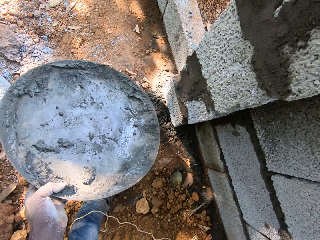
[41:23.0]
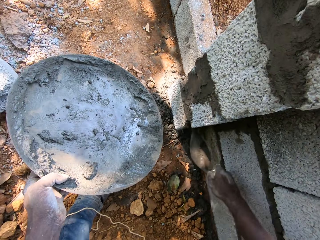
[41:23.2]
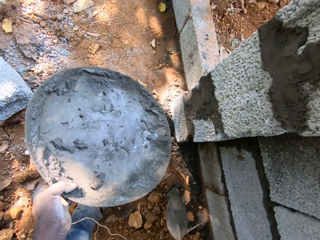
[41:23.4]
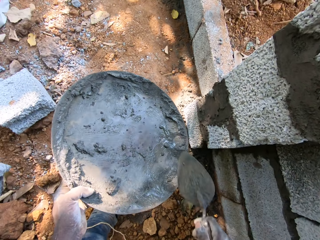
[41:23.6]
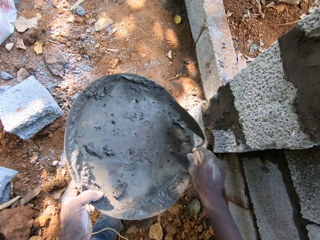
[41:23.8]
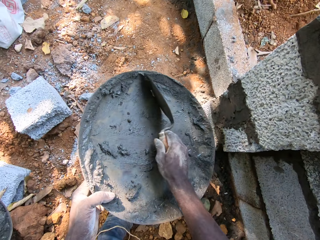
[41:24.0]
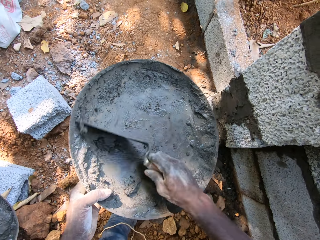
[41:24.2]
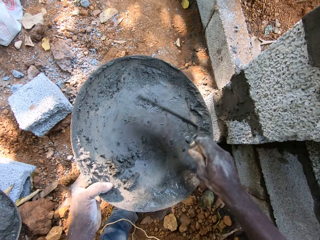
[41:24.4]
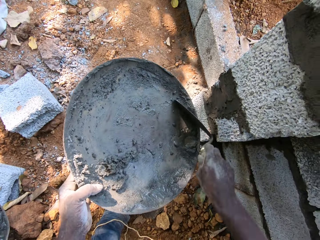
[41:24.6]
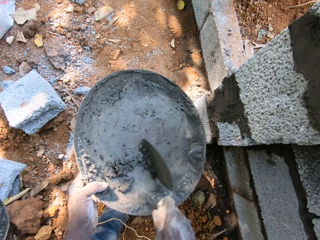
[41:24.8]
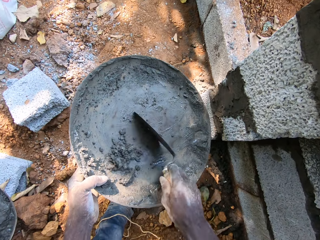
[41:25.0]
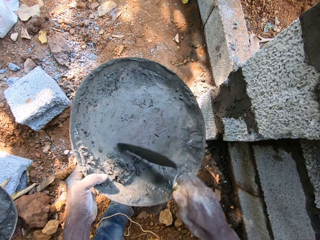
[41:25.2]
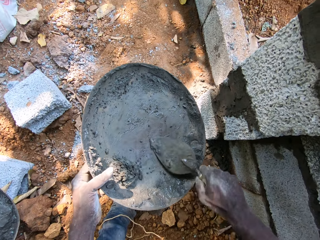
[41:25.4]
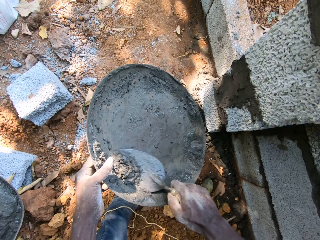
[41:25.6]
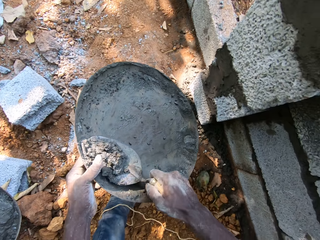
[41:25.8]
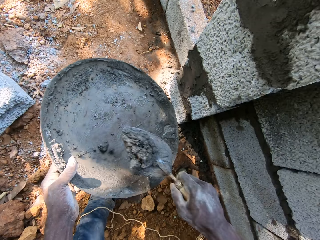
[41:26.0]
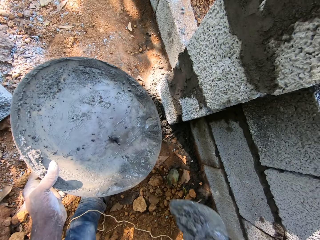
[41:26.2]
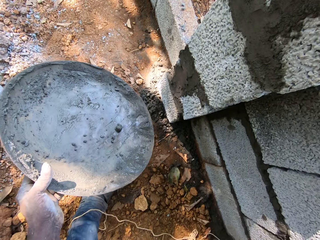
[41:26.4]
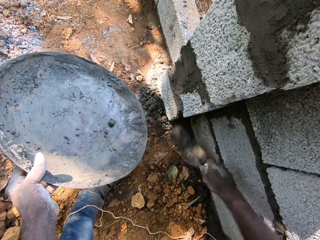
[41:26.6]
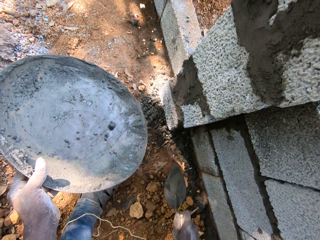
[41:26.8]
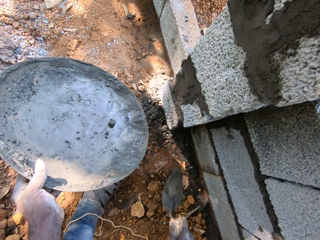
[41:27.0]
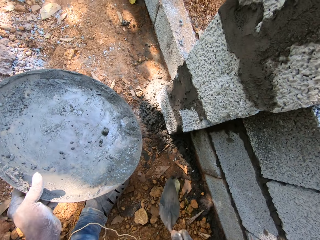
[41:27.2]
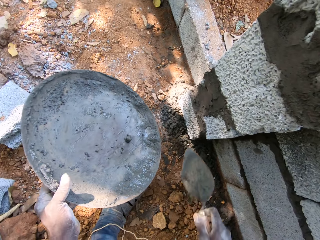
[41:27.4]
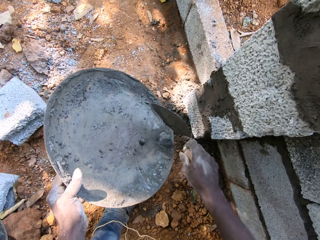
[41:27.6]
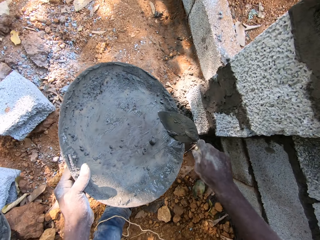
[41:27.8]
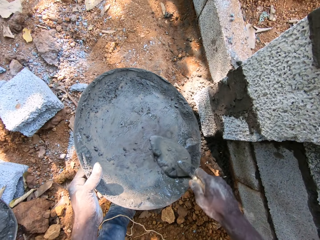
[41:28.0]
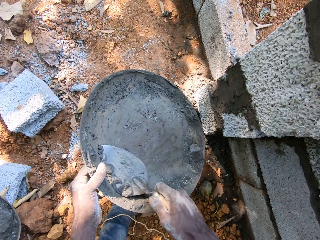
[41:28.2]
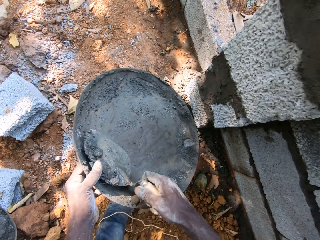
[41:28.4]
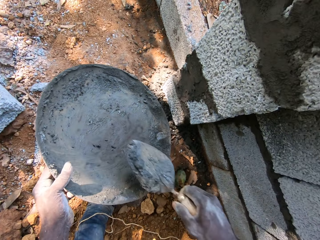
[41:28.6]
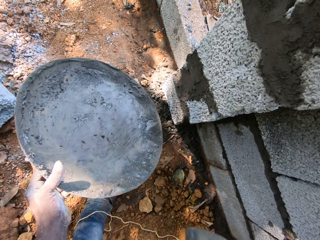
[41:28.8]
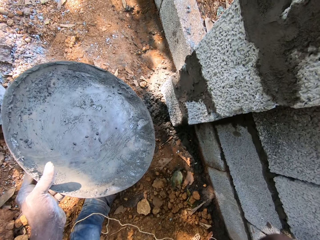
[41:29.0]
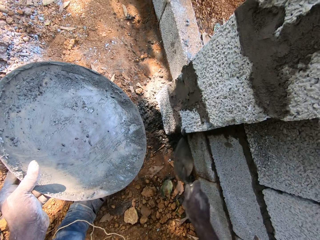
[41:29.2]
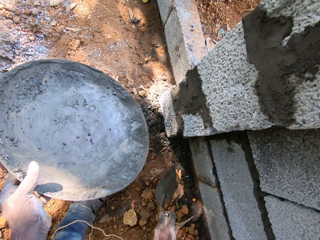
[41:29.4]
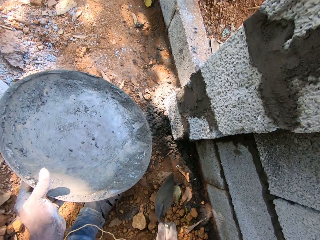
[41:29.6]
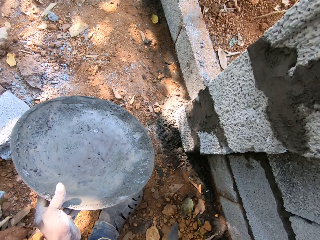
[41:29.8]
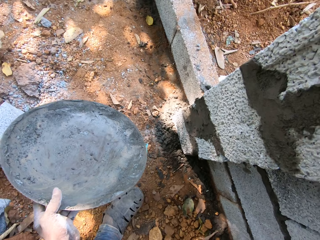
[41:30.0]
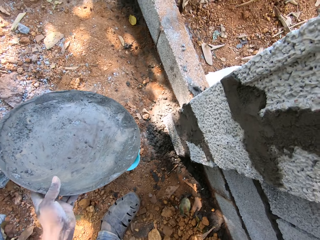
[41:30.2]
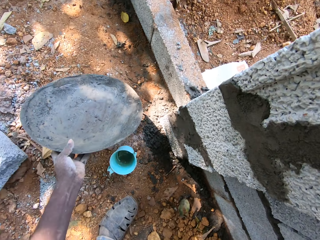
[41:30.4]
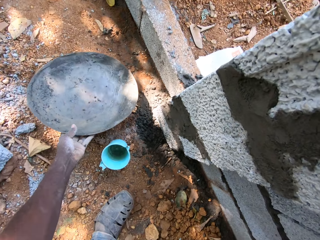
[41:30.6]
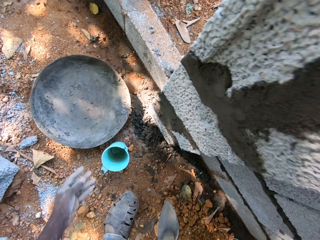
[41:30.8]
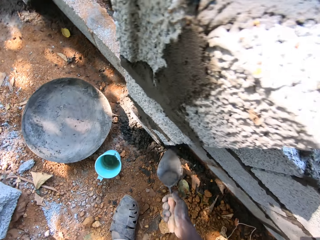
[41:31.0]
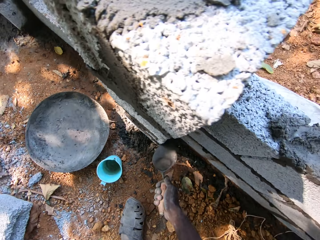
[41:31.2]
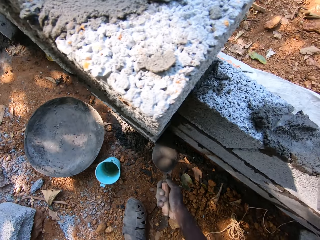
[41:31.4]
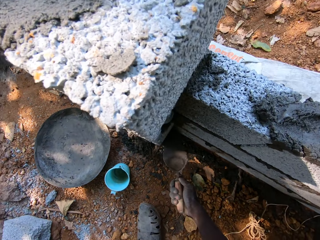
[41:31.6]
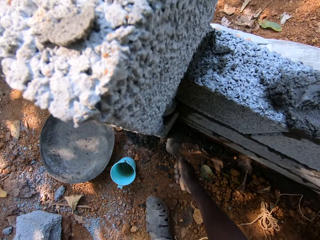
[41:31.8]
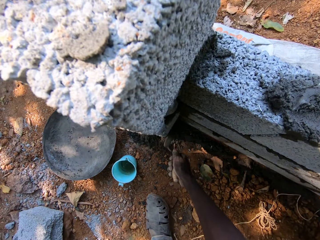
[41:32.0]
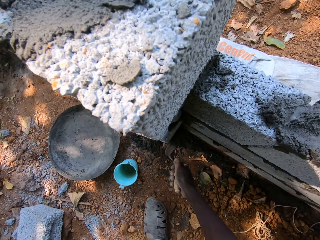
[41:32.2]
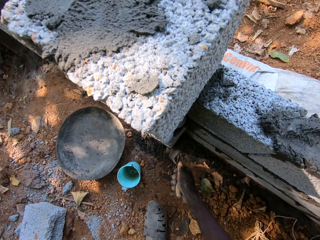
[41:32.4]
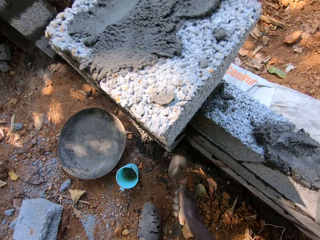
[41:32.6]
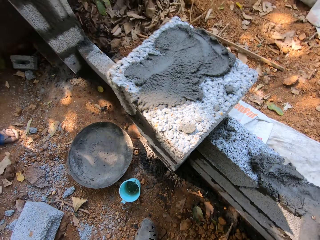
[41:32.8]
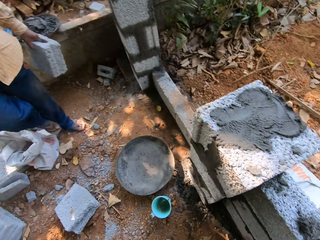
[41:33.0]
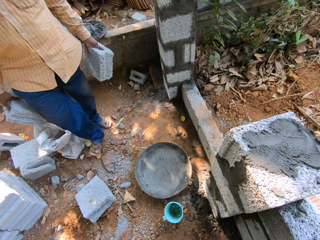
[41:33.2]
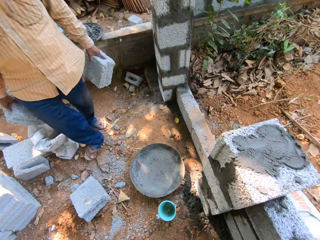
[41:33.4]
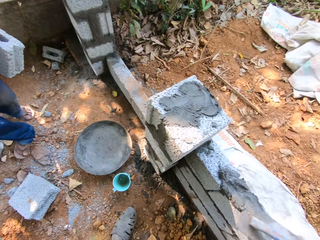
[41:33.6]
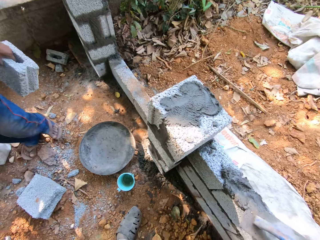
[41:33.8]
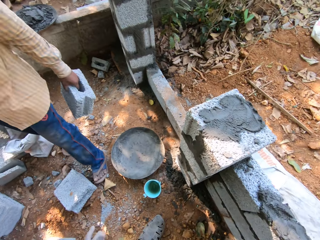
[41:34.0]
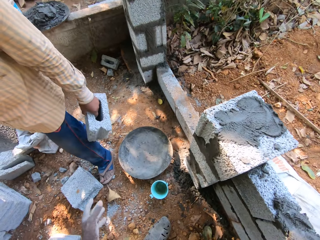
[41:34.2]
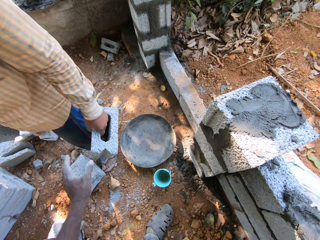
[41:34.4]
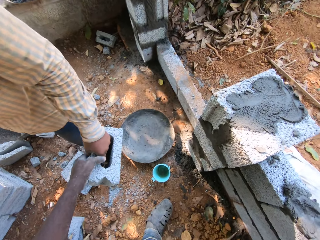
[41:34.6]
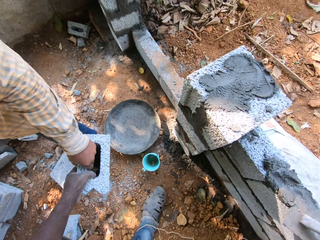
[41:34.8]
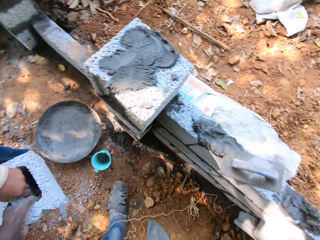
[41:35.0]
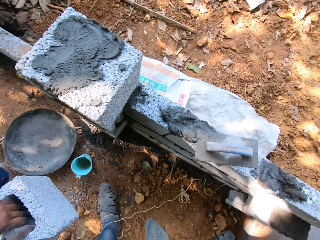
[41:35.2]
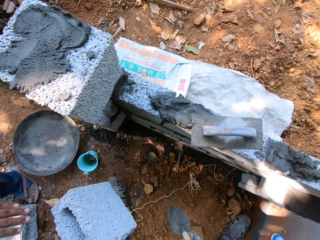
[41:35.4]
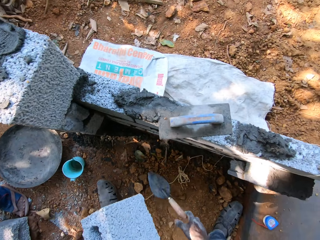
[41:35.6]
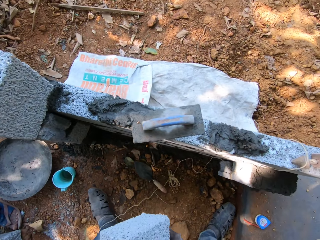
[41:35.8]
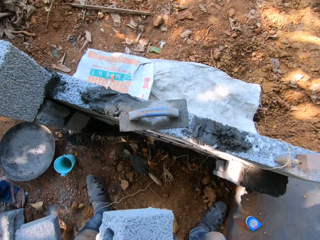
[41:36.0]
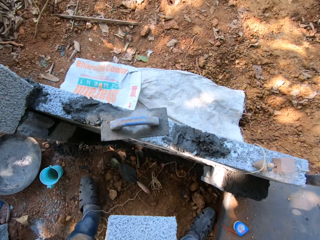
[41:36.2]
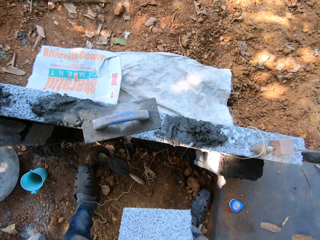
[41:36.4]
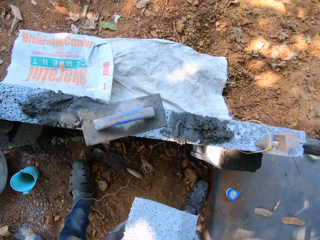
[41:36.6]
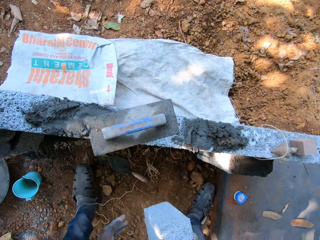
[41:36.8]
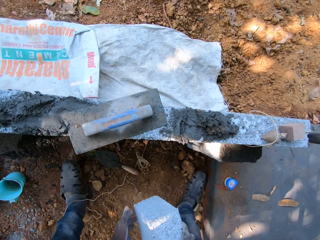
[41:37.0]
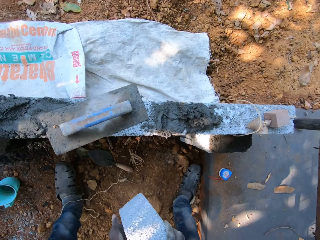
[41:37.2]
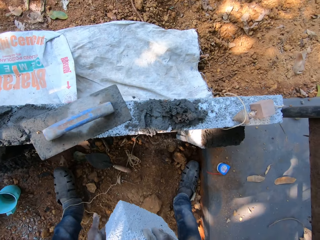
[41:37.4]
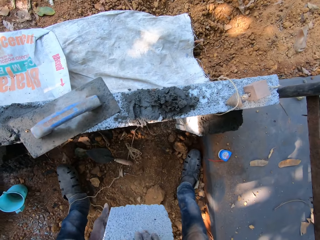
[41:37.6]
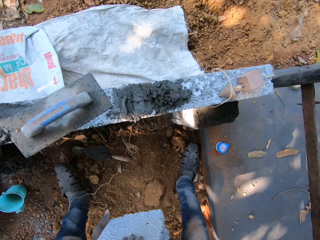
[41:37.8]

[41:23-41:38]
The camera wearer throws the cement mortar on the hand trowel in his right hand on the wall. He scrapes the cement mortar in the pan in his left hand with the hand trowel in his right hand. He scoops the cement mortar from the pan in his left hand with the hand trowel in his right hand. He throws the cement mortar on the hand trowel in his right hand on the wall. He scoops the cement mortar from the pan in his left hand with the hand trowel in his right hand. He throws the cement mortar on the hand trowel in his right hand on the wall. He places the pan in his left hand on the ground. He plasters the wall with the cement mortar in the hand trowel in his right hand. He stares around. A man walks towards the camera wearer with a concrete brick in both hands. The man holds the molded block in his left hand. The camera wearer collects the molded block from the man with his left hand. He drops the hand trowel in his right hand on the ground. He holds the concrete brick with both hands.

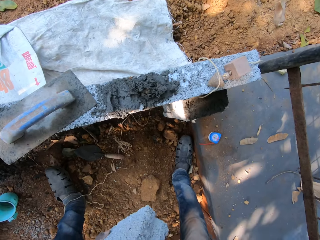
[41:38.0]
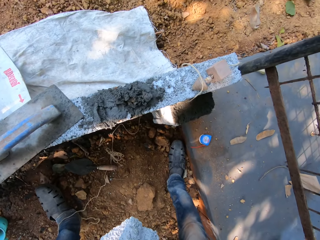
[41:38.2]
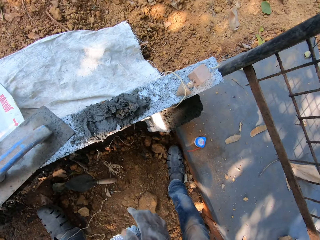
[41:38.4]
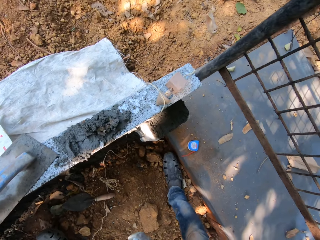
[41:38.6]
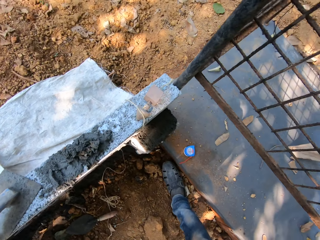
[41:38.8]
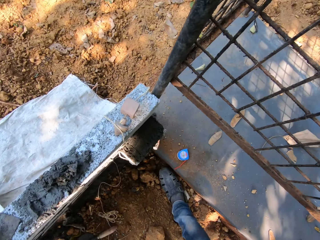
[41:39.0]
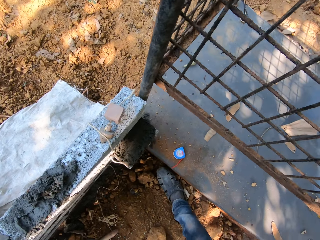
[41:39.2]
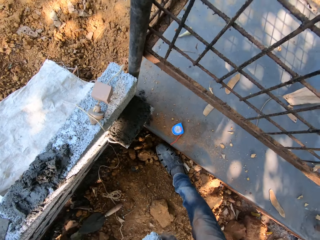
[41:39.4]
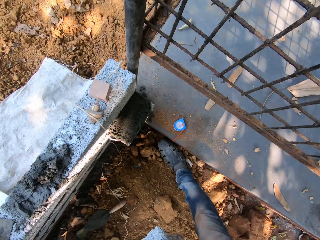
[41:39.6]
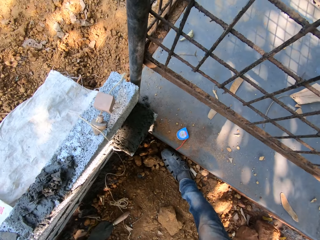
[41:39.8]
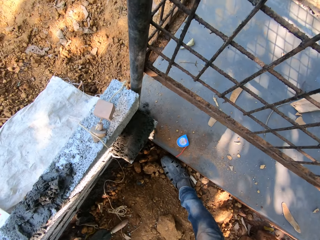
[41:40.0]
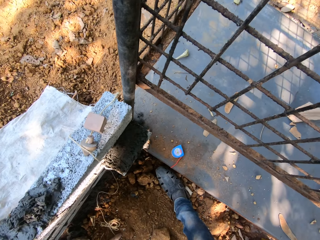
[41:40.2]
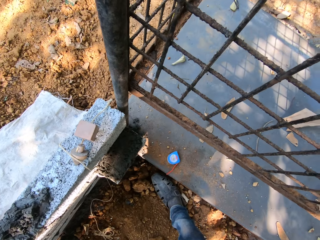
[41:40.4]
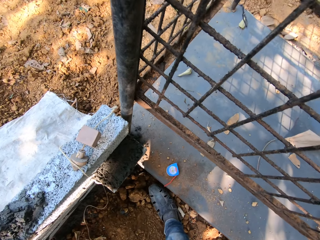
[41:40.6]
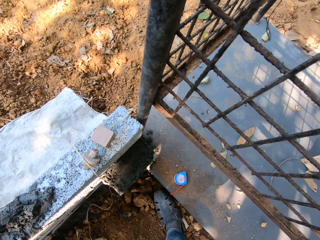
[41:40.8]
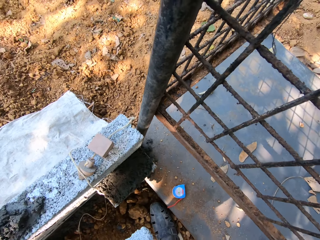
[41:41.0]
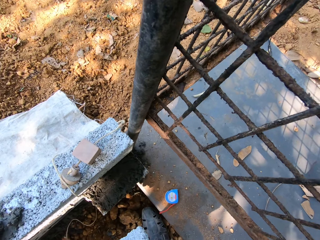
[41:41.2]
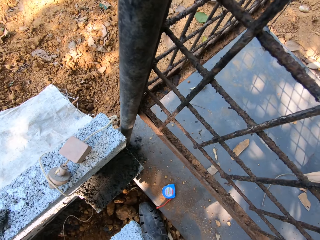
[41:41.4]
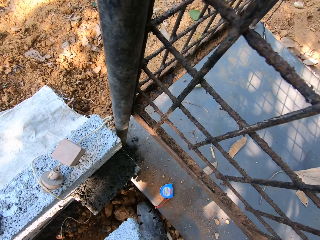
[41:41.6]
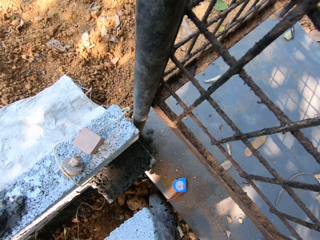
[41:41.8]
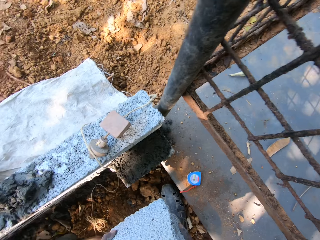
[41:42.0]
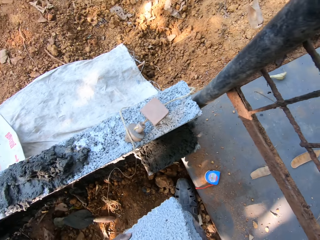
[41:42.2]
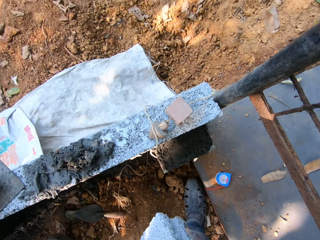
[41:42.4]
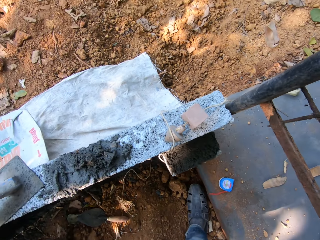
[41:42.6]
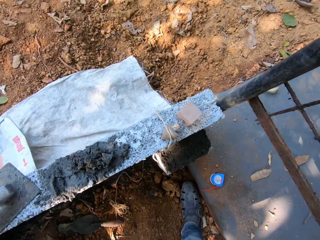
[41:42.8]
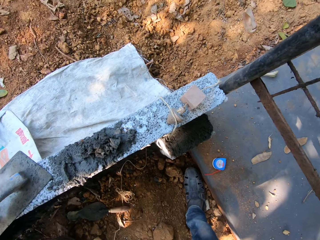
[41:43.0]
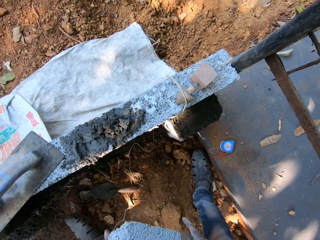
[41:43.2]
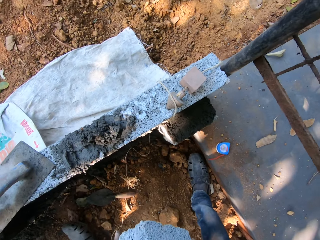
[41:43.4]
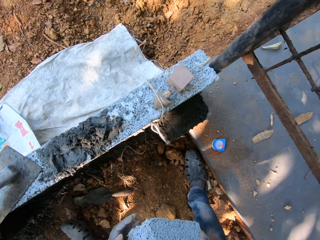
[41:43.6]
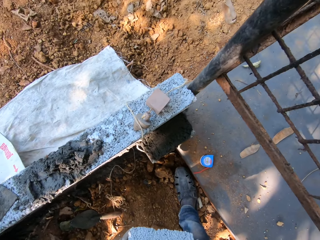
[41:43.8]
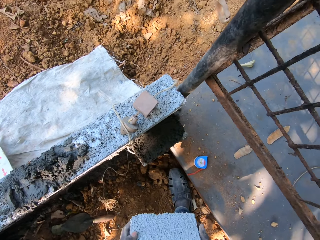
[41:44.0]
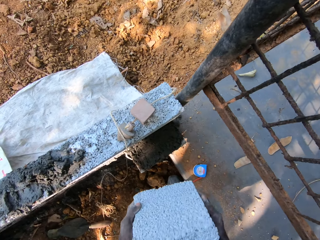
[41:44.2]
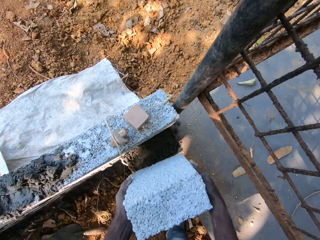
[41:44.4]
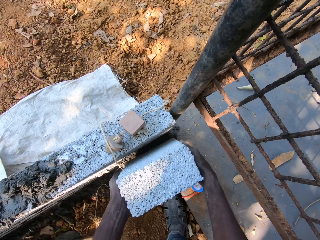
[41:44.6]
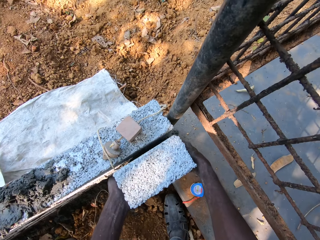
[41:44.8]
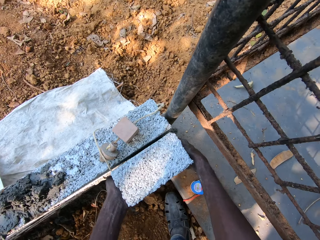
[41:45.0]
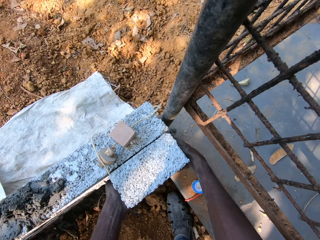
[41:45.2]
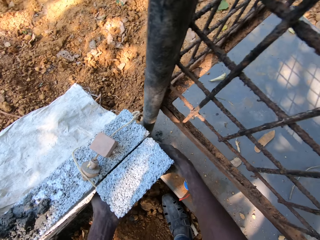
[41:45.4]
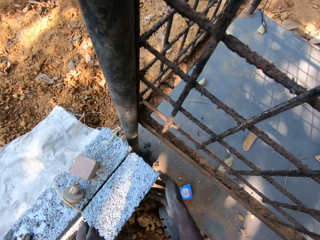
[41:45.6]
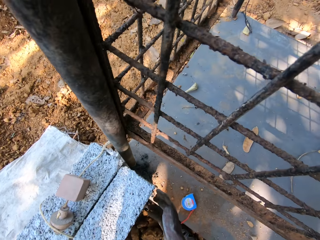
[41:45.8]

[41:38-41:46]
The camera wearer bends the body. He places the molded block or concrete brick in his hands on the wall with both hands.
